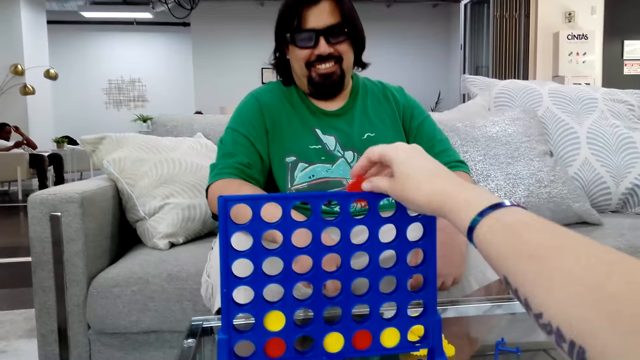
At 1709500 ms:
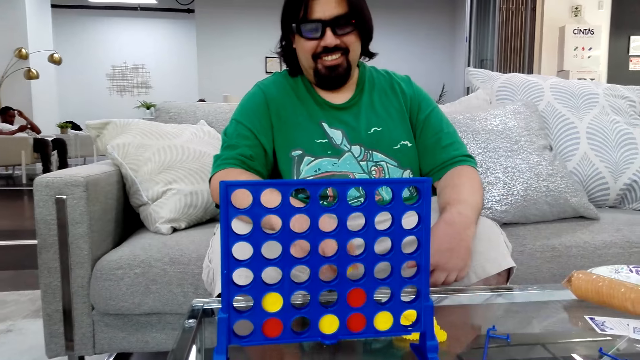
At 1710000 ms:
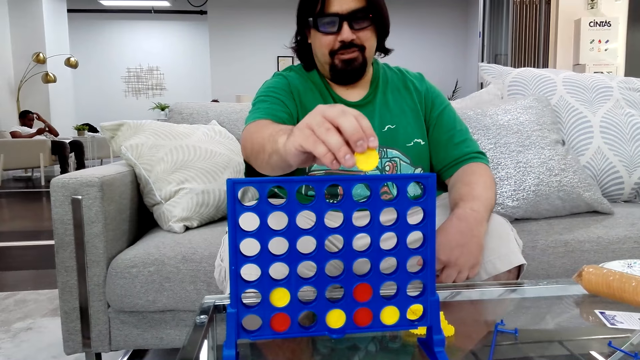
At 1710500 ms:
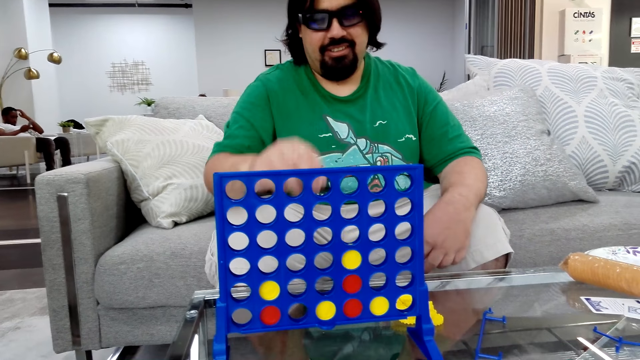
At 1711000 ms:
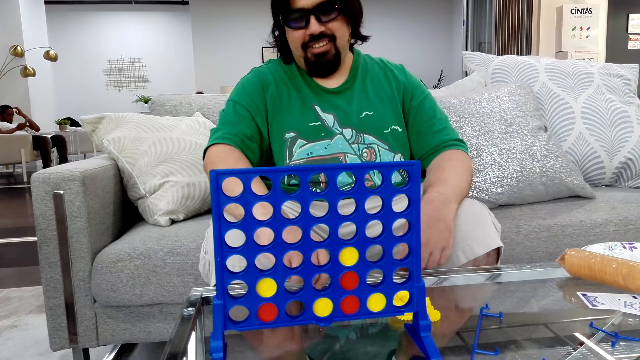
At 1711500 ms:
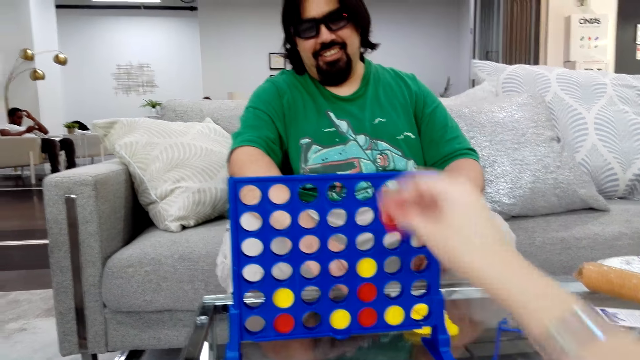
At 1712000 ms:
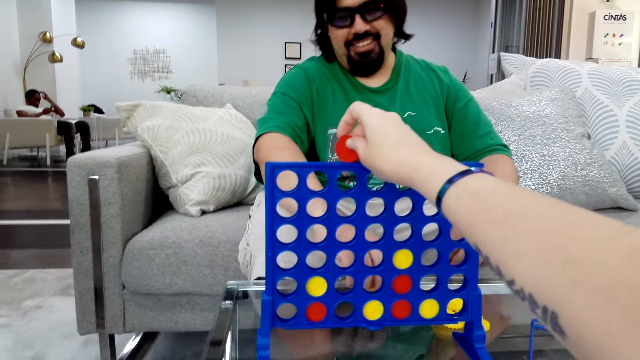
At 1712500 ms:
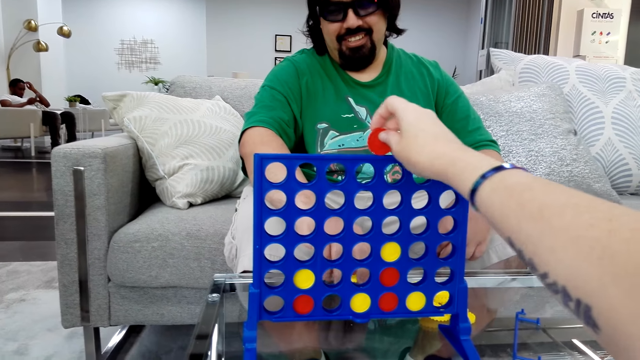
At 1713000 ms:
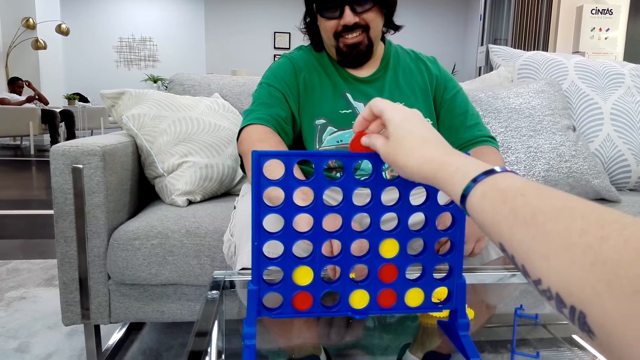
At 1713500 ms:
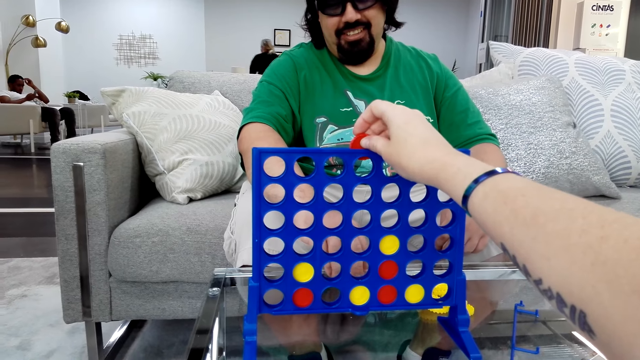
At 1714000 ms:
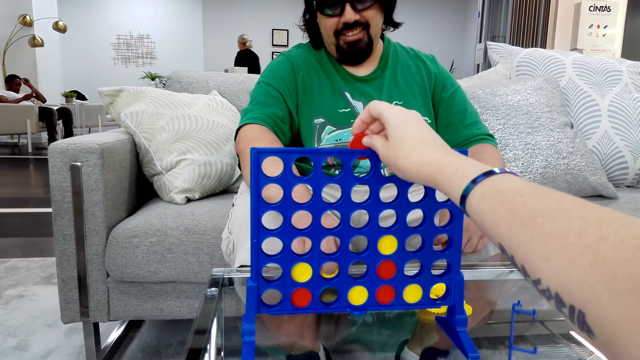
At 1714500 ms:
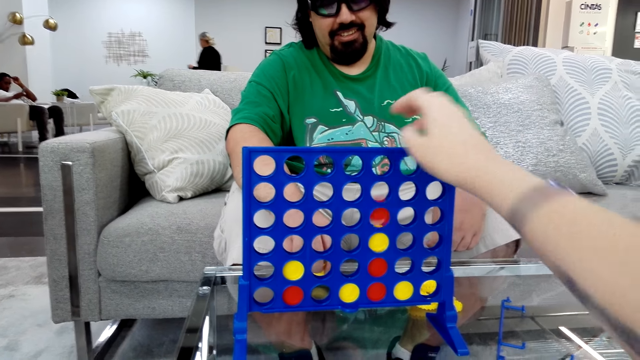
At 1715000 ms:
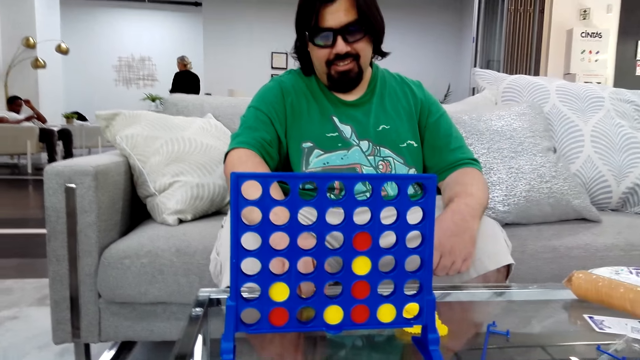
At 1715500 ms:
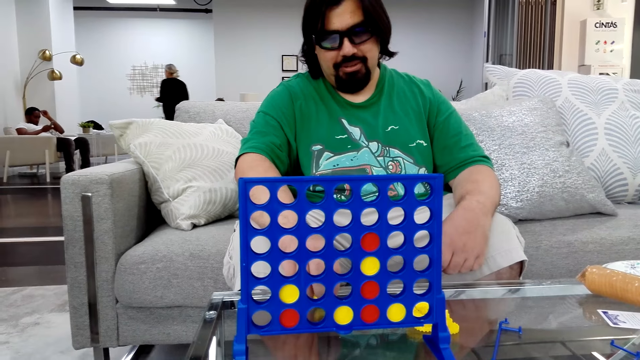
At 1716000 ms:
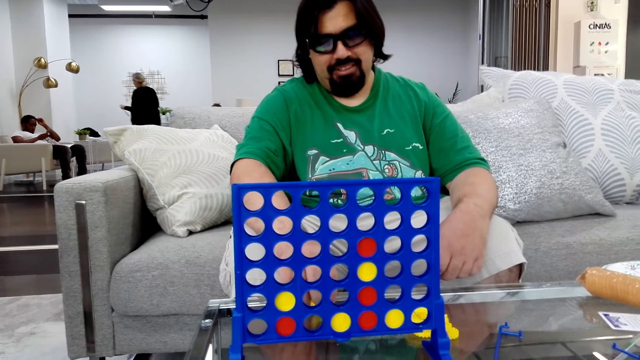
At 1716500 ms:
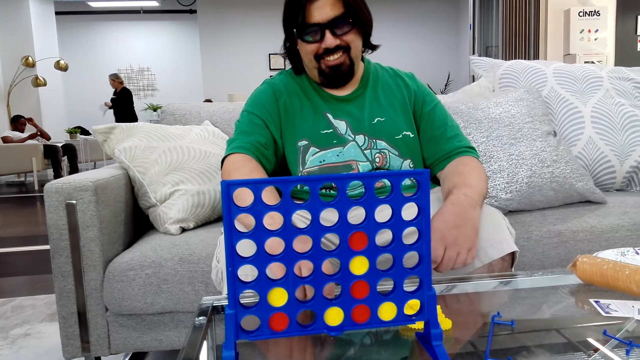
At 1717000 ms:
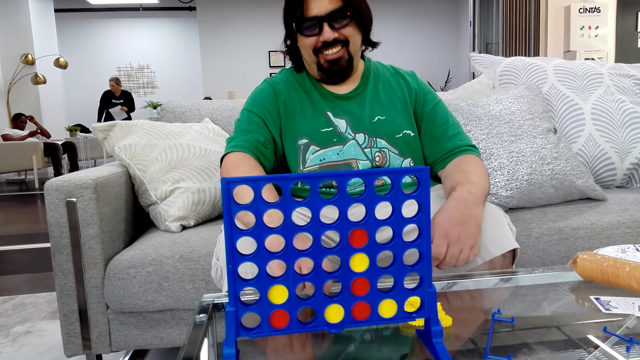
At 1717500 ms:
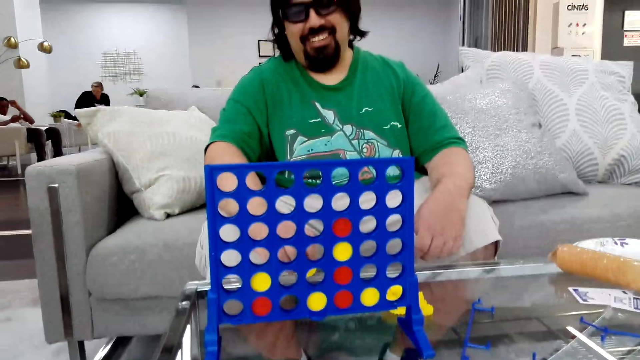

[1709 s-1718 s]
The camera wearer drops the poker chips in the Connect board game stand and plays the Connect 4 game. A man drops the poker chips in the Connect board game stand and plays the Connect 4 game. The camera wearer plays the Connect 4 game and drops the poker chips in the Connect board game stand.

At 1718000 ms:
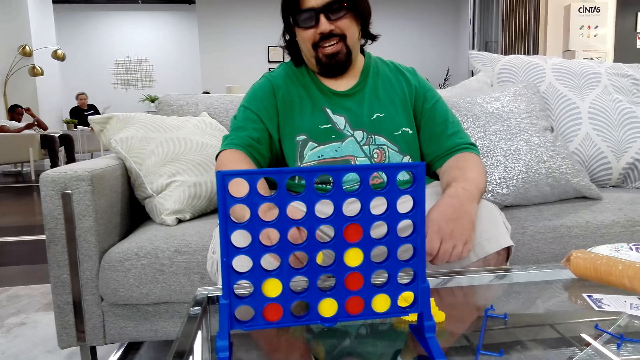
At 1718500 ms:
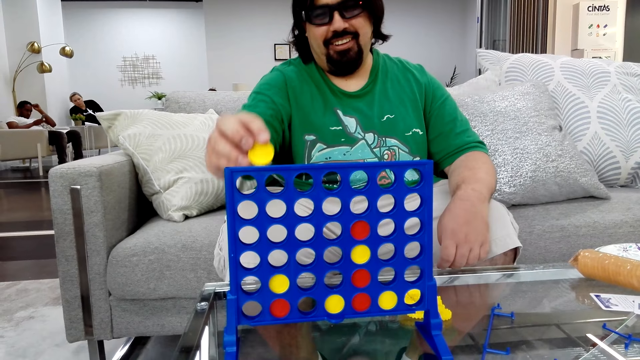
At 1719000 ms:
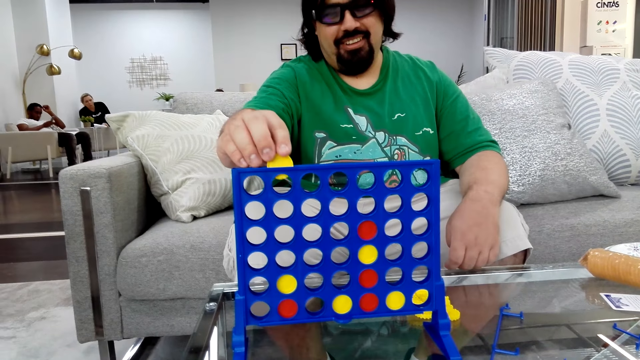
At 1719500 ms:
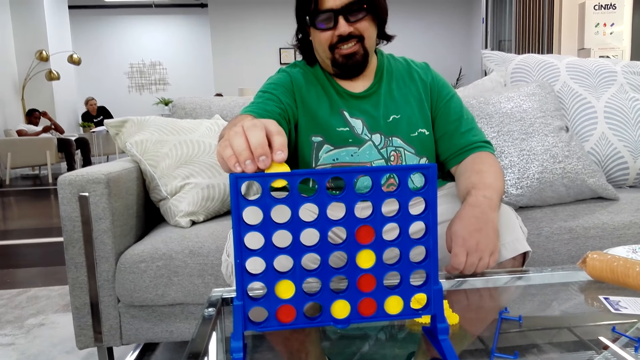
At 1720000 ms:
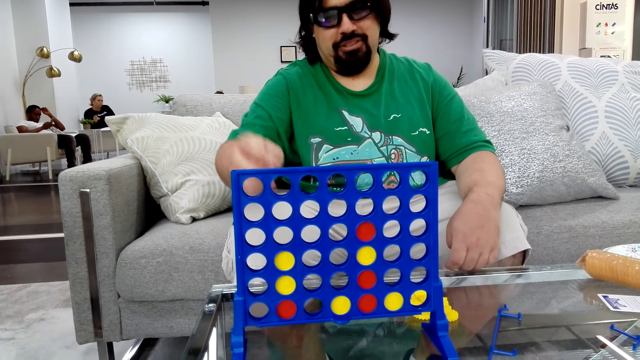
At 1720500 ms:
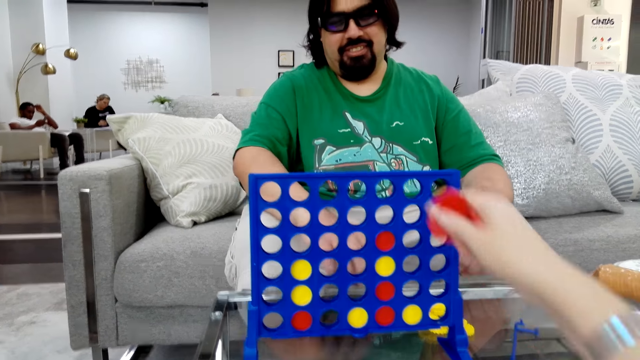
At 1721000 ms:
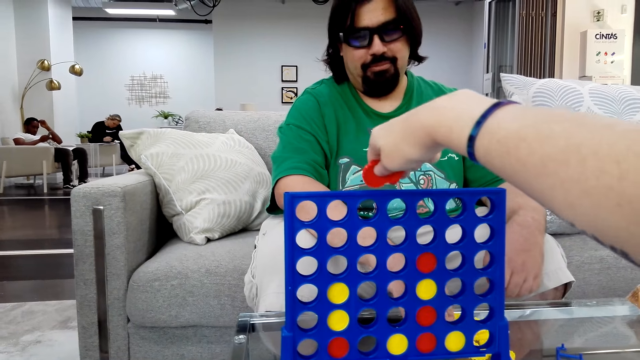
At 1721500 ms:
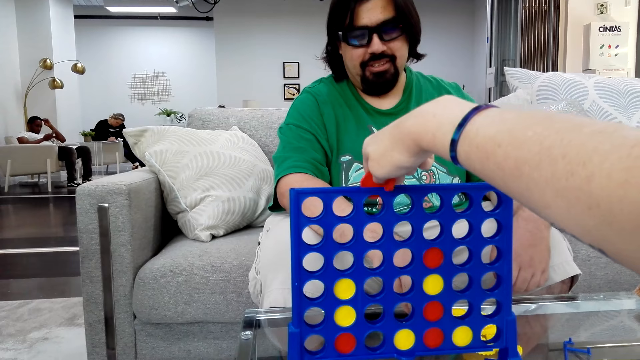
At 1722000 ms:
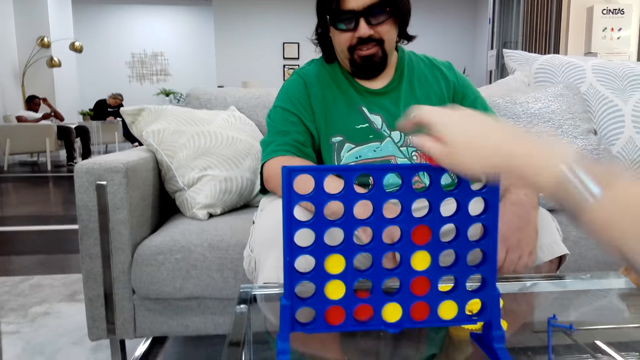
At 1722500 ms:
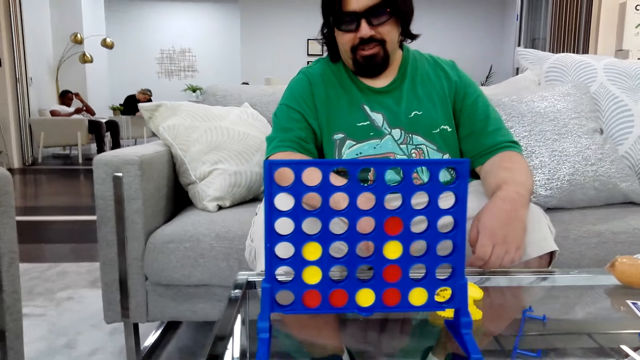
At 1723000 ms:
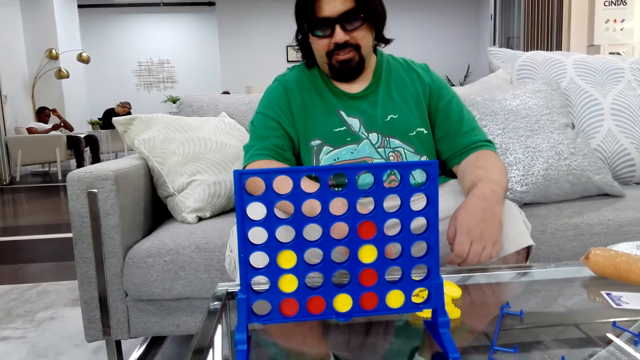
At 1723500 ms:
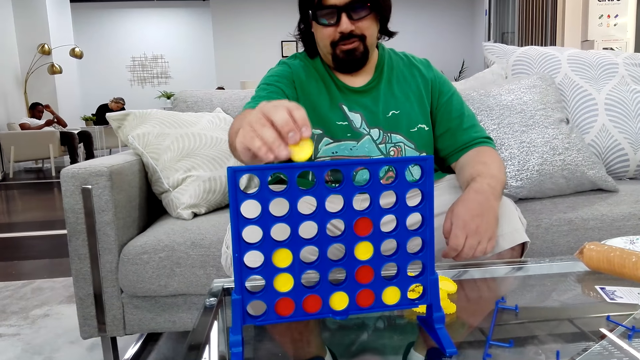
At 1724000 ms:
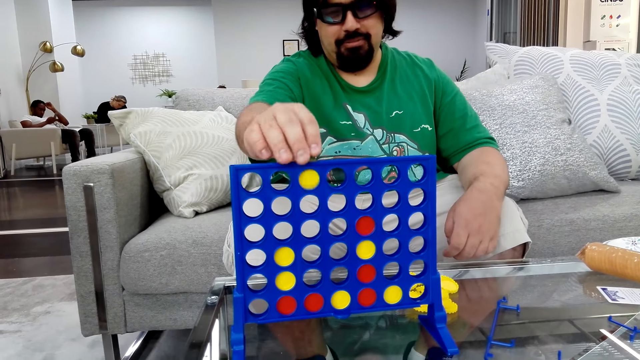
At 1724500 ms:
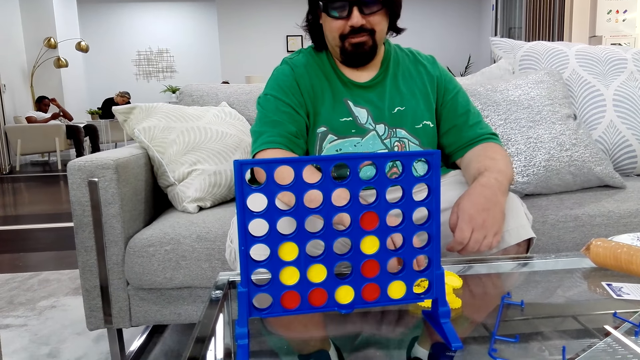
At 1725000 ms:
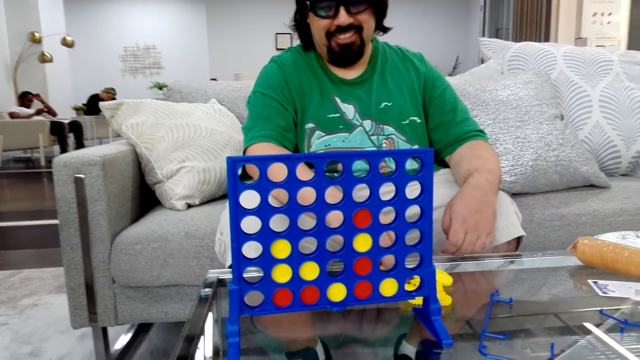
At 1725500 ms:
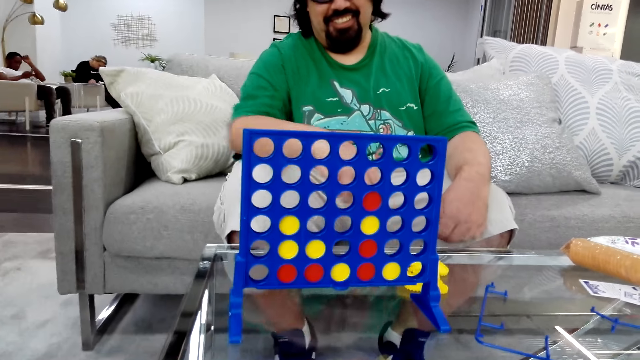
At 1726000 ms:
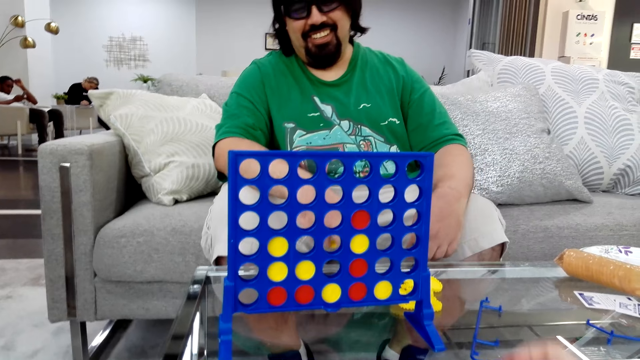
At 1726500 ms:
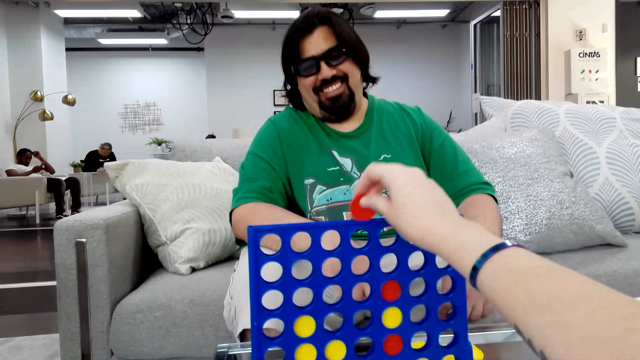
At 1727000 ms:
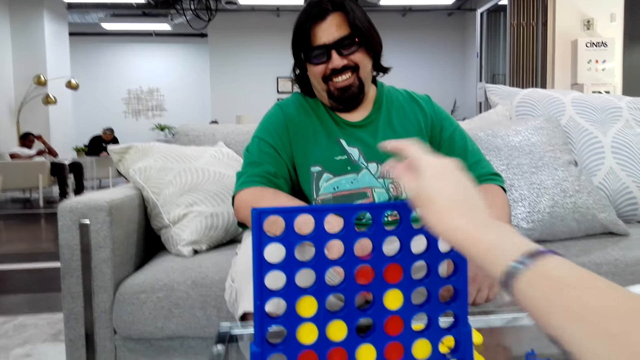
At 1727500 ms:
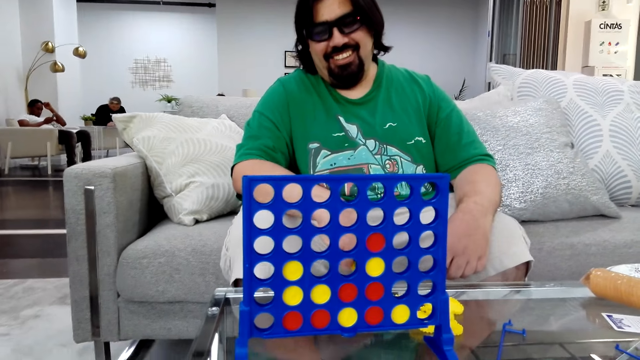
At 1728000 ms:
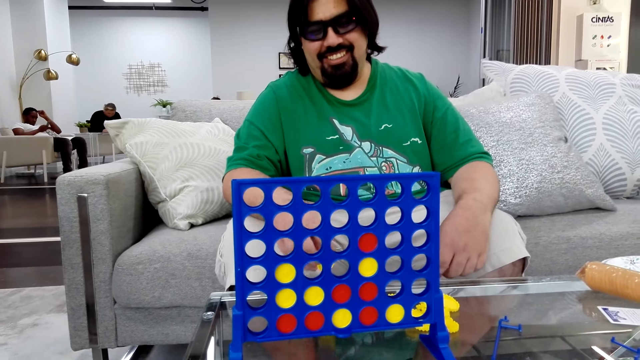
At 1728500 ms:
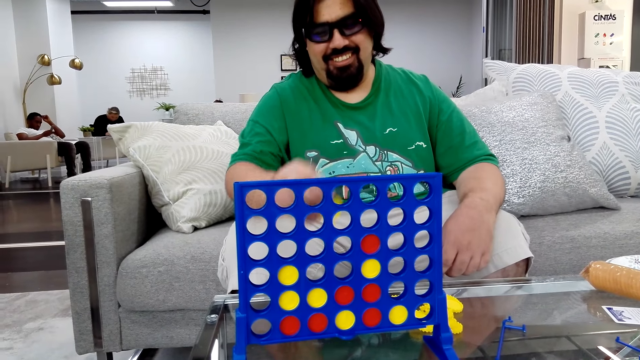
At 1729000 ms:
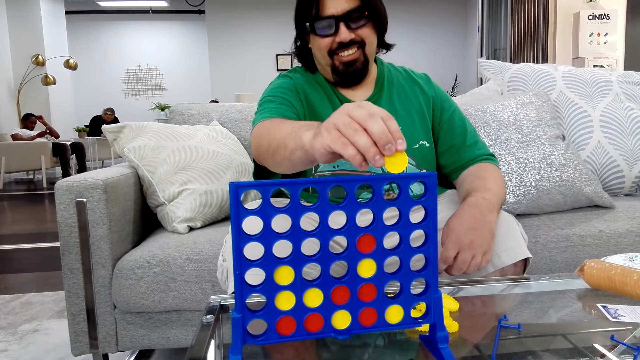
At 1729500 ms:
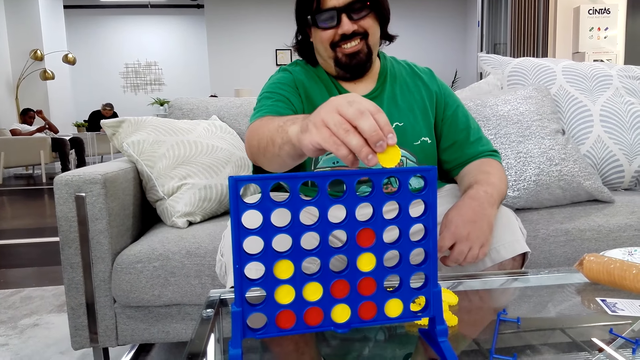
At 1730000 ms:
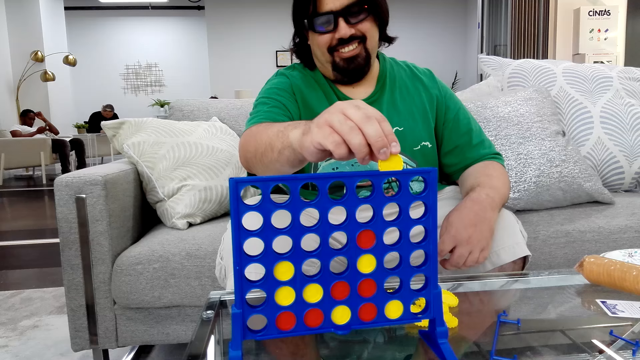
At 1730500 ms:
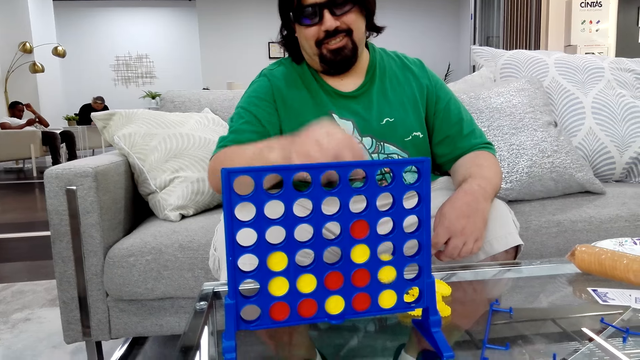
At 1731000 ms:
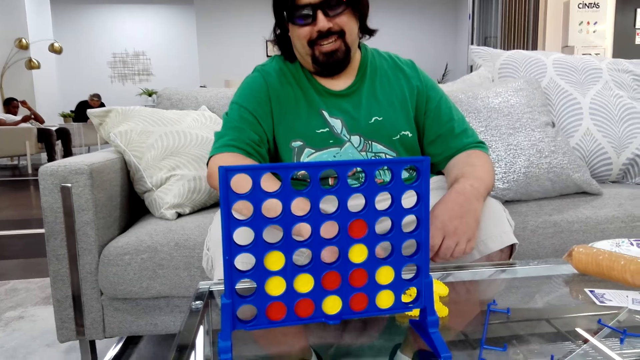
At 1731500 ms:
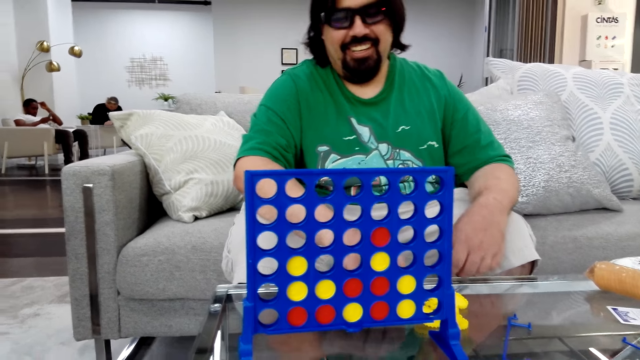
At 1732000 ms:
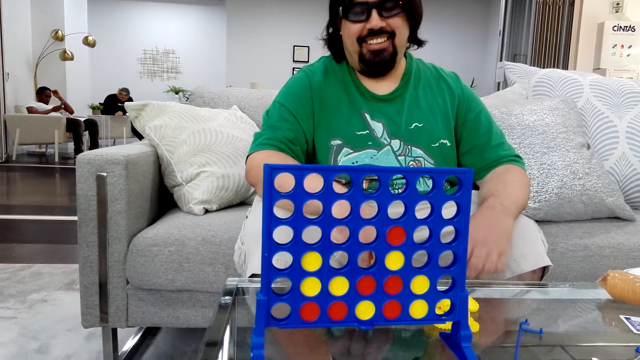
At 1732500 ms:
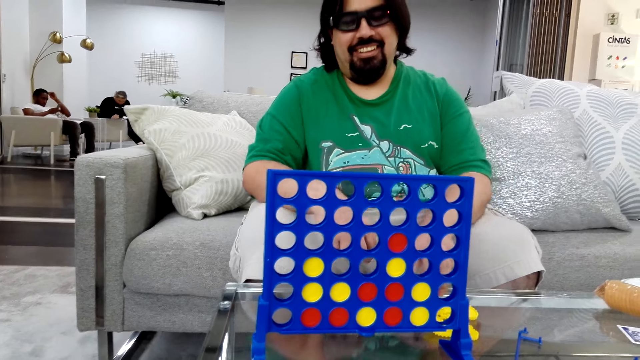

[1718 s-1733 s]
A man drops the poker chips in the Connect board game stand and plays the Connect 4 game. The camera wearer plays the Connect 4 game and drops the poker chips in the Connect board game stand. The man plays the Connect 4 game and drops the poker chips in the Connect board game stand. The camera wearer plays the Connect 4 game and drops the poker chips in the Connect board game stand. The man drops the poker chips in the Connect board game stand and plays the Connect 4 game.
